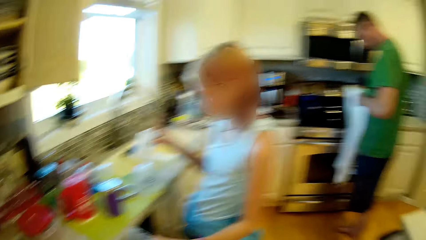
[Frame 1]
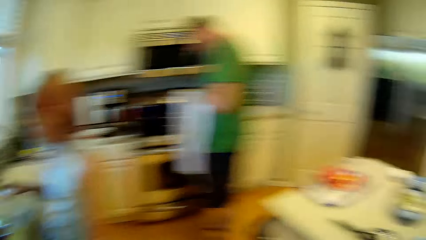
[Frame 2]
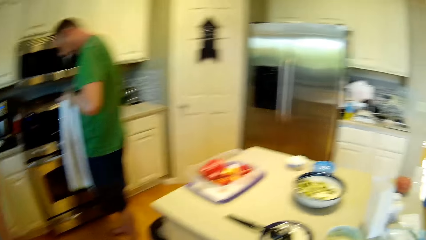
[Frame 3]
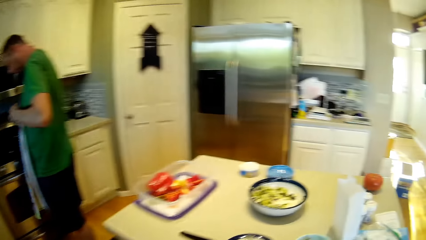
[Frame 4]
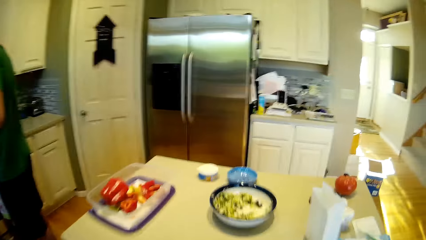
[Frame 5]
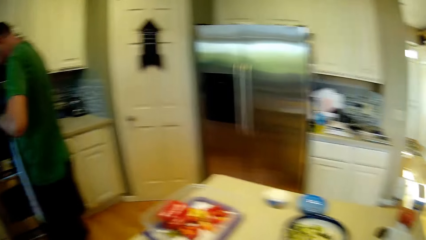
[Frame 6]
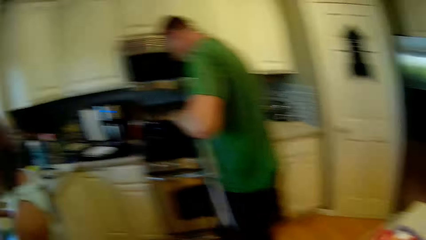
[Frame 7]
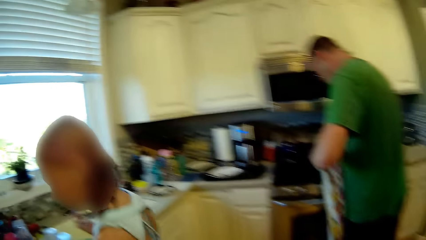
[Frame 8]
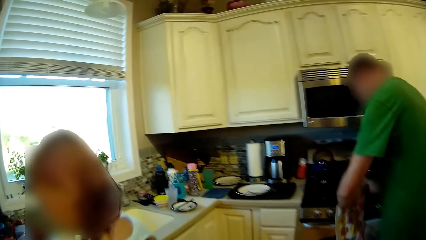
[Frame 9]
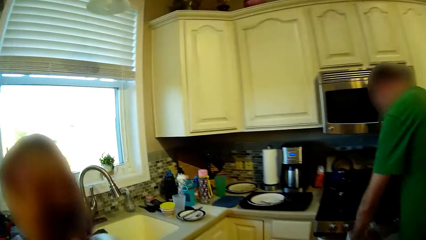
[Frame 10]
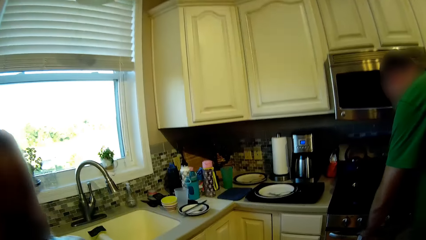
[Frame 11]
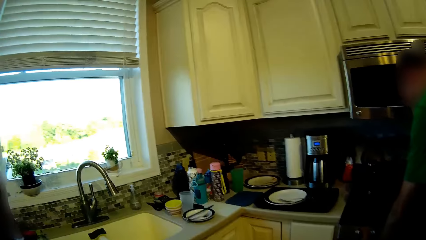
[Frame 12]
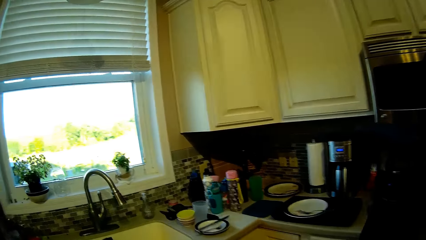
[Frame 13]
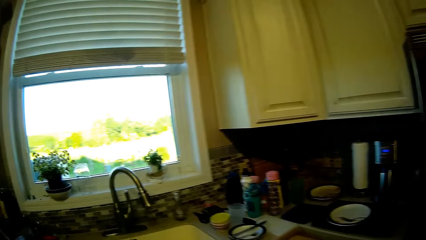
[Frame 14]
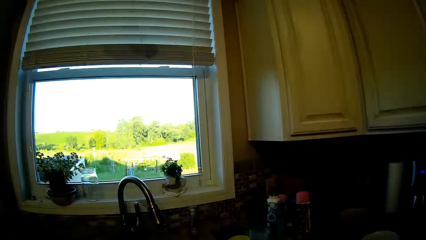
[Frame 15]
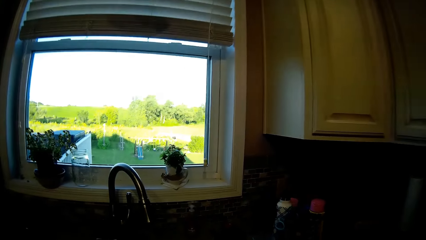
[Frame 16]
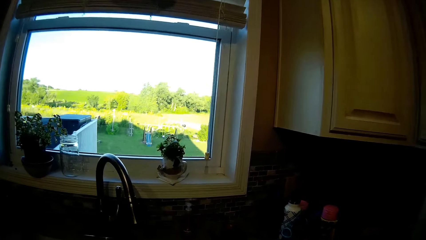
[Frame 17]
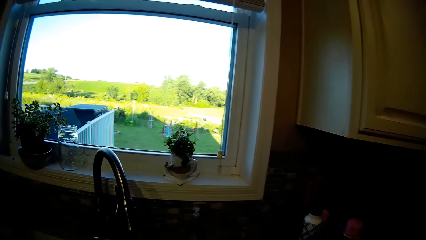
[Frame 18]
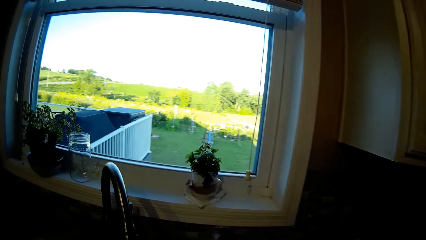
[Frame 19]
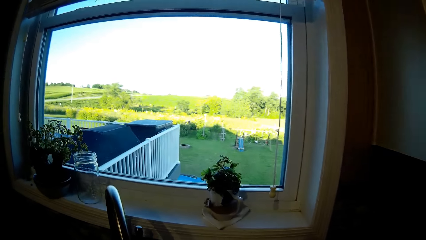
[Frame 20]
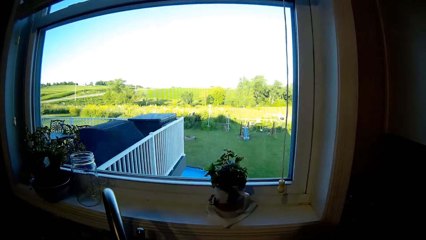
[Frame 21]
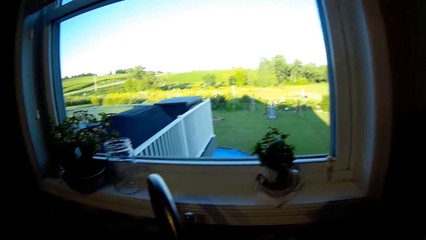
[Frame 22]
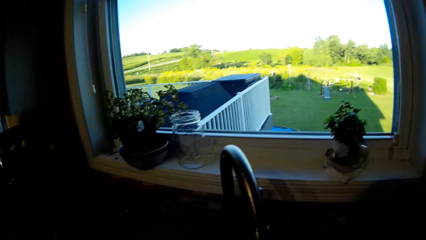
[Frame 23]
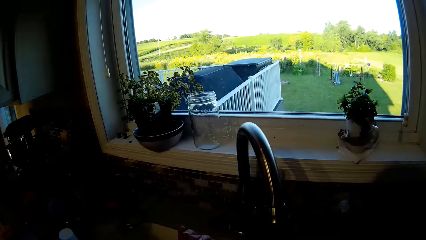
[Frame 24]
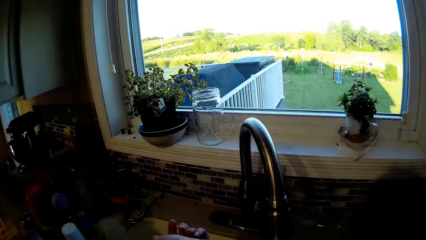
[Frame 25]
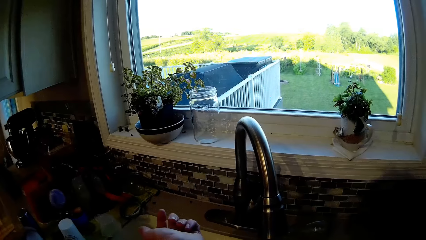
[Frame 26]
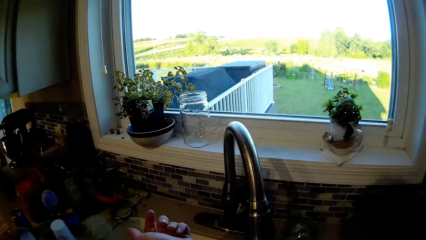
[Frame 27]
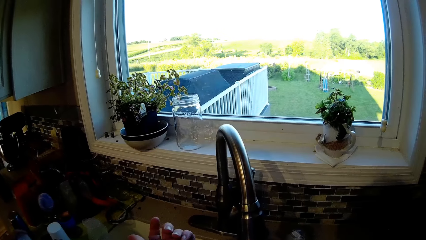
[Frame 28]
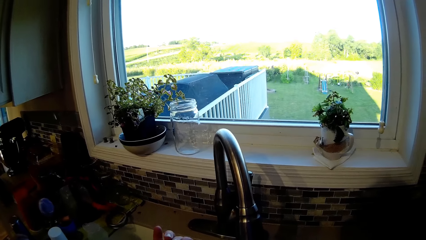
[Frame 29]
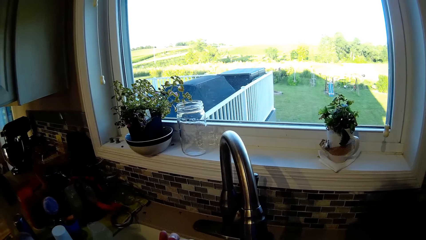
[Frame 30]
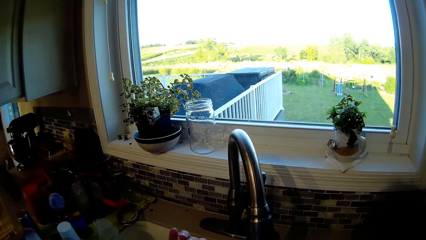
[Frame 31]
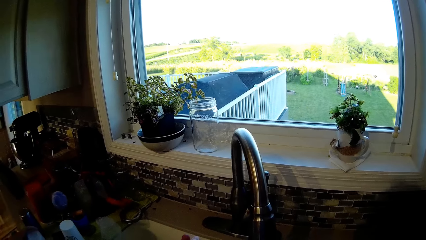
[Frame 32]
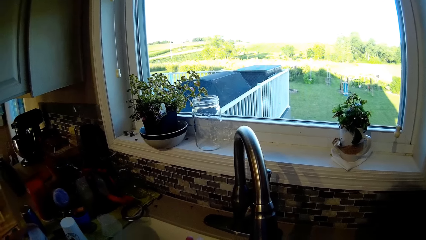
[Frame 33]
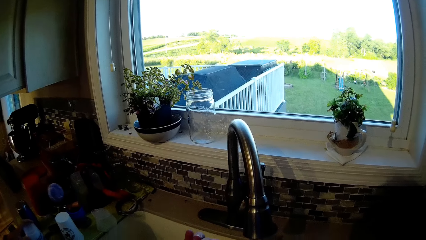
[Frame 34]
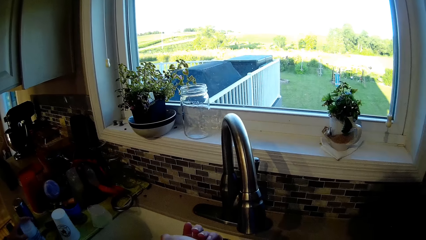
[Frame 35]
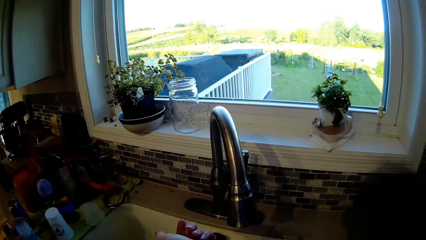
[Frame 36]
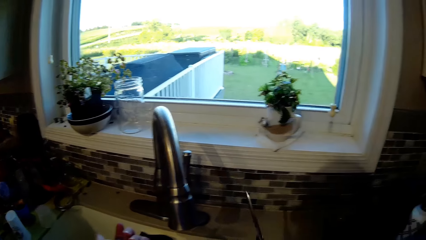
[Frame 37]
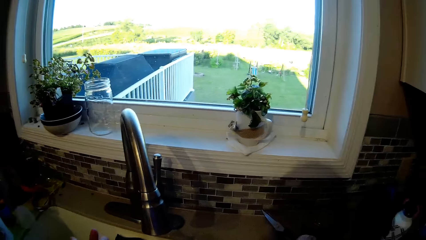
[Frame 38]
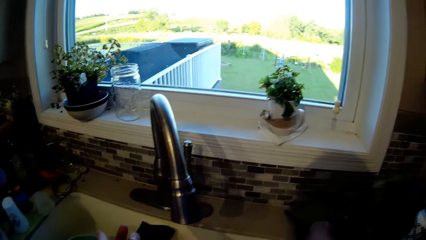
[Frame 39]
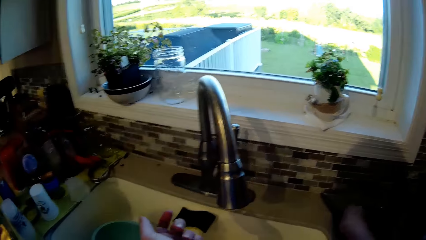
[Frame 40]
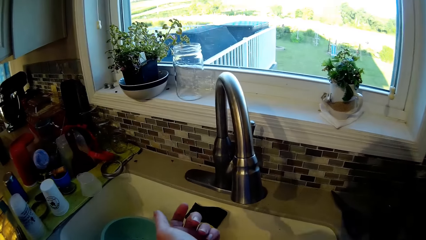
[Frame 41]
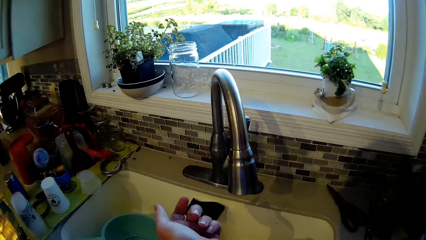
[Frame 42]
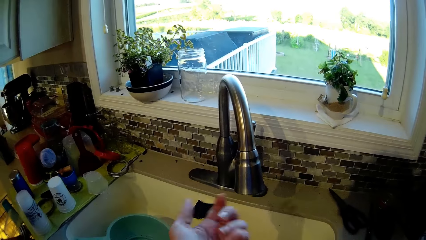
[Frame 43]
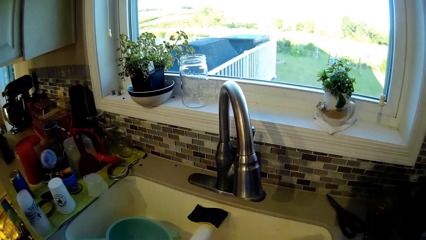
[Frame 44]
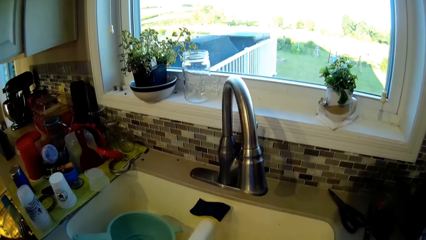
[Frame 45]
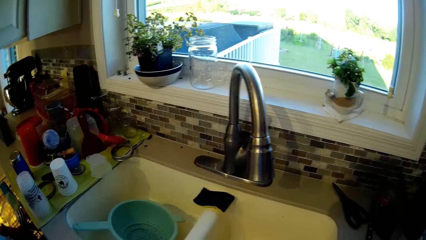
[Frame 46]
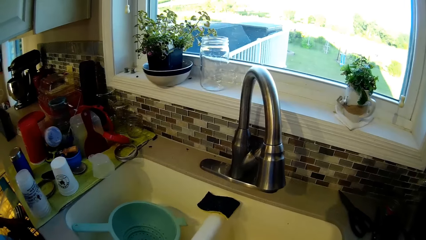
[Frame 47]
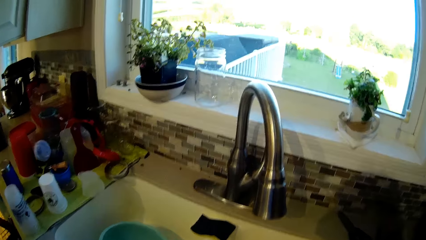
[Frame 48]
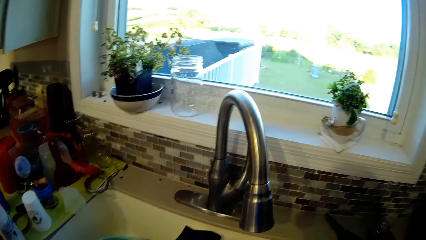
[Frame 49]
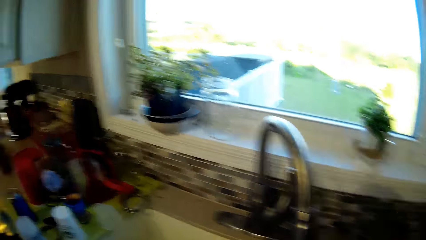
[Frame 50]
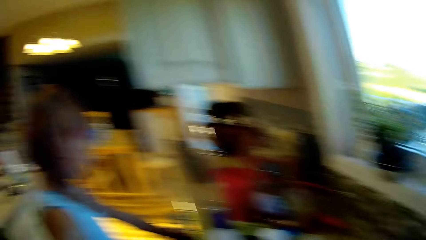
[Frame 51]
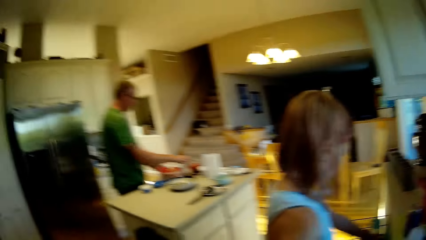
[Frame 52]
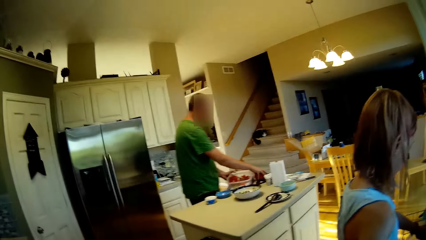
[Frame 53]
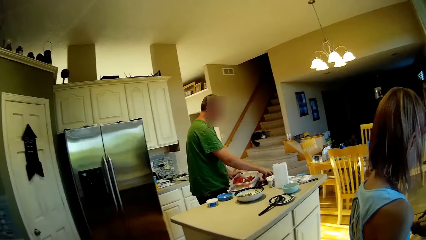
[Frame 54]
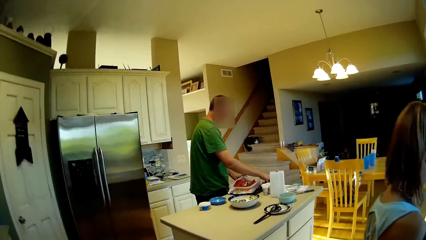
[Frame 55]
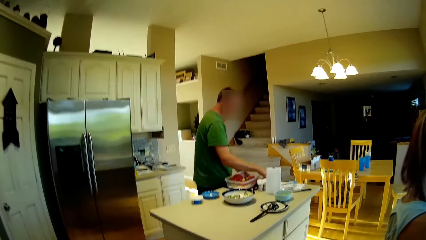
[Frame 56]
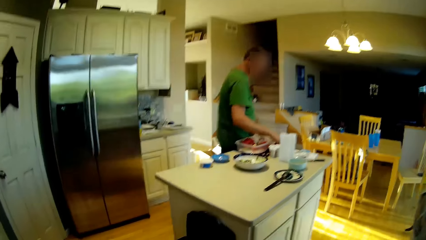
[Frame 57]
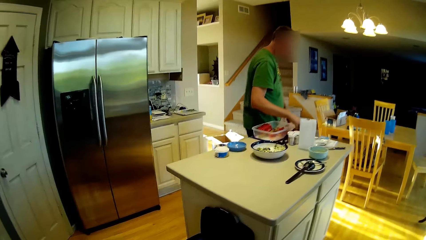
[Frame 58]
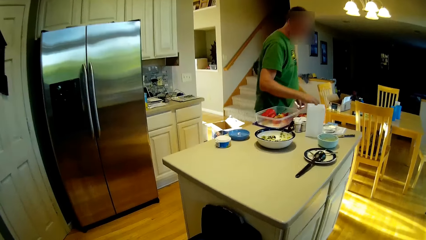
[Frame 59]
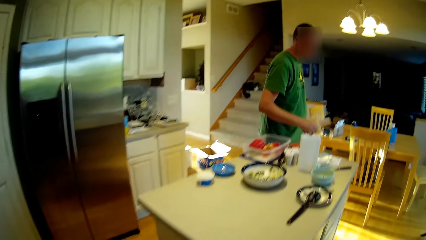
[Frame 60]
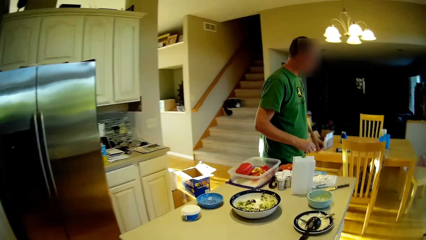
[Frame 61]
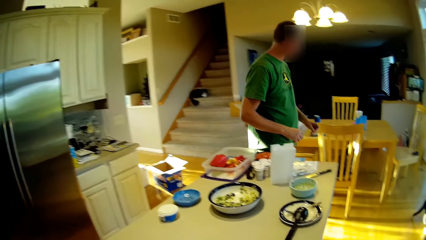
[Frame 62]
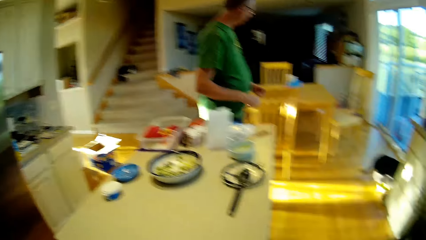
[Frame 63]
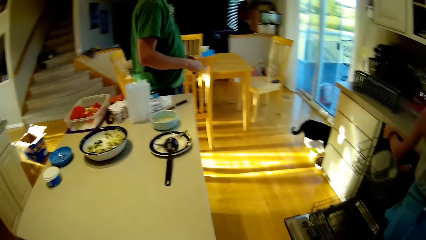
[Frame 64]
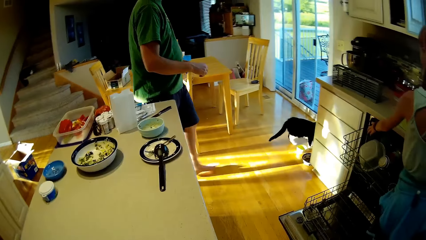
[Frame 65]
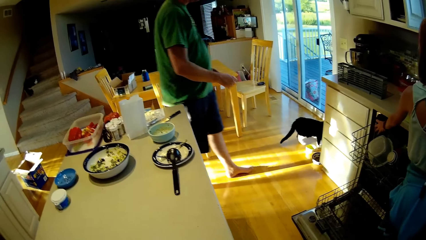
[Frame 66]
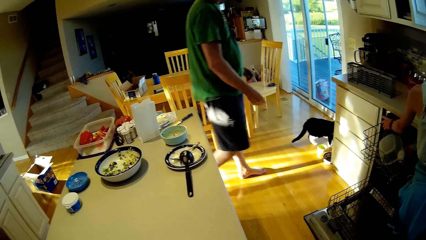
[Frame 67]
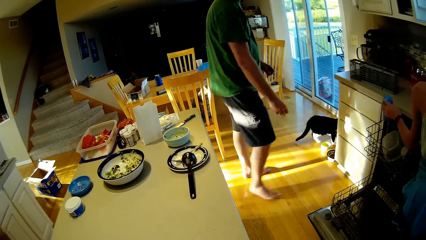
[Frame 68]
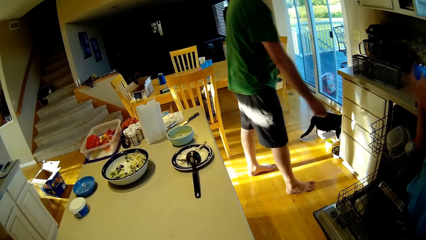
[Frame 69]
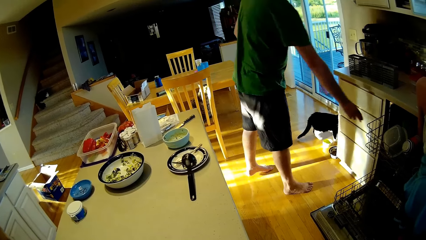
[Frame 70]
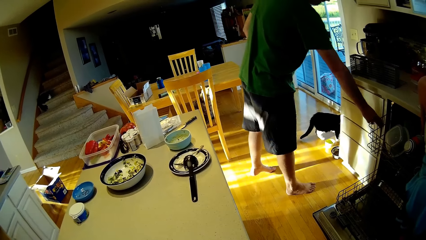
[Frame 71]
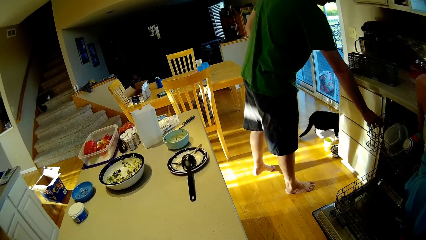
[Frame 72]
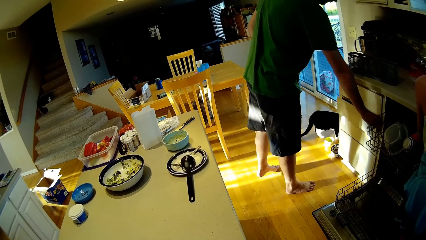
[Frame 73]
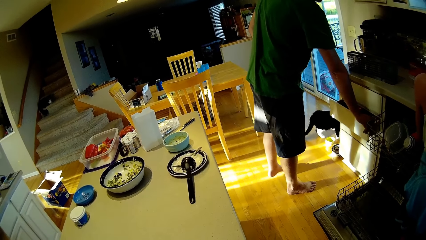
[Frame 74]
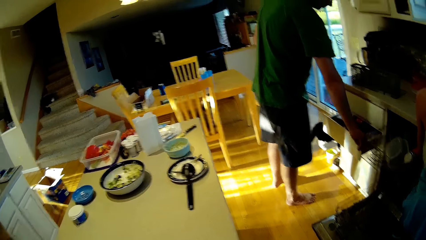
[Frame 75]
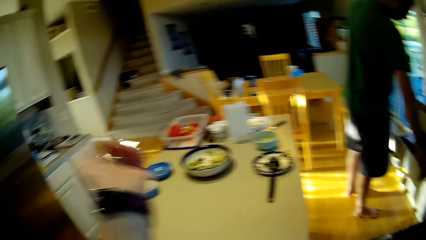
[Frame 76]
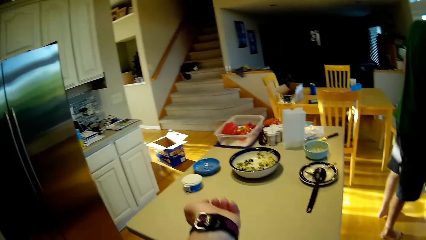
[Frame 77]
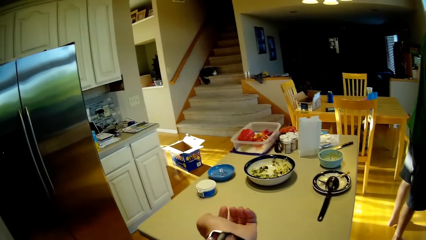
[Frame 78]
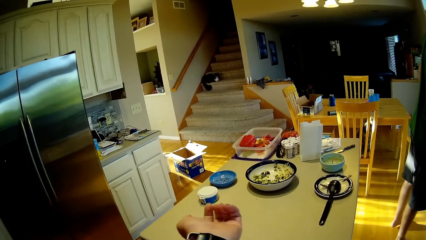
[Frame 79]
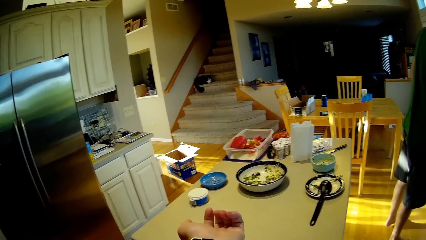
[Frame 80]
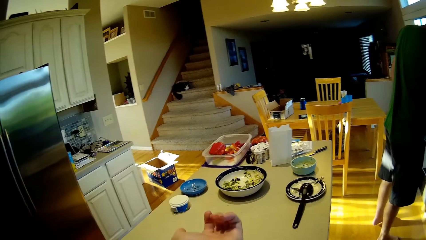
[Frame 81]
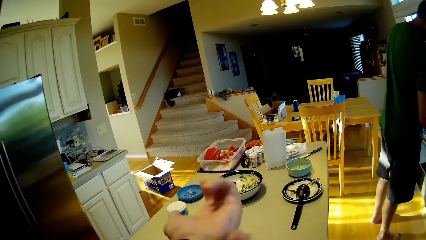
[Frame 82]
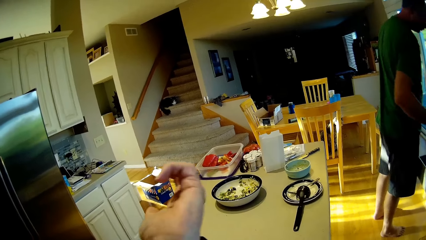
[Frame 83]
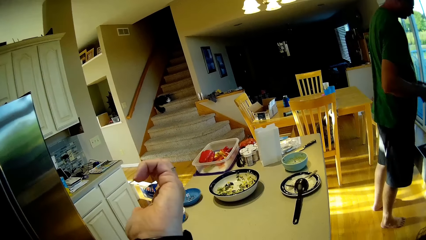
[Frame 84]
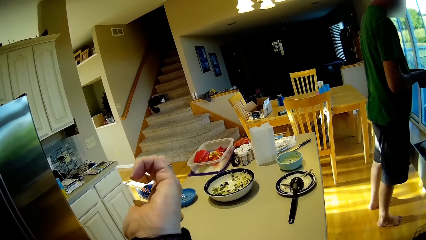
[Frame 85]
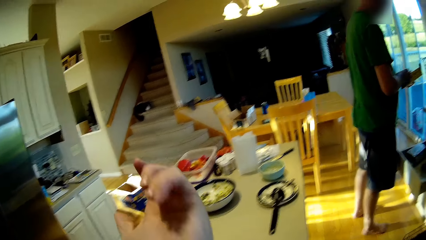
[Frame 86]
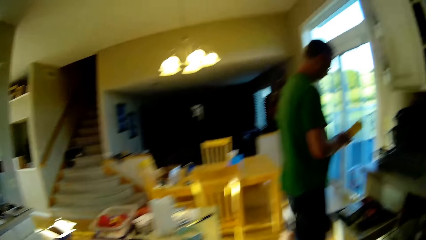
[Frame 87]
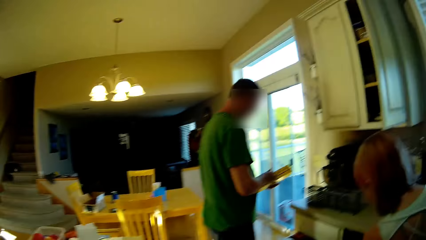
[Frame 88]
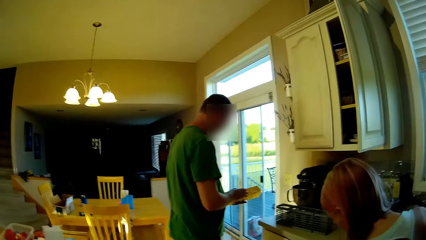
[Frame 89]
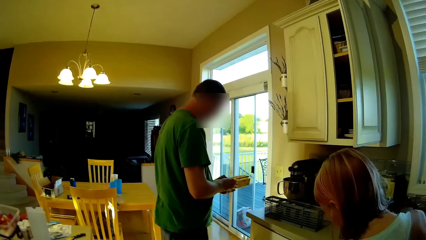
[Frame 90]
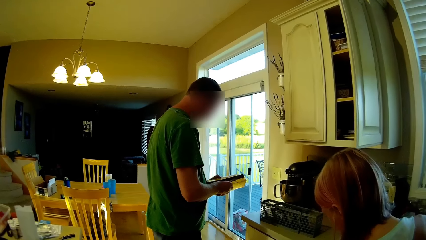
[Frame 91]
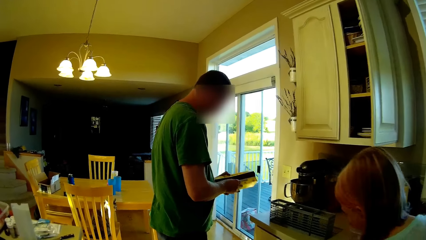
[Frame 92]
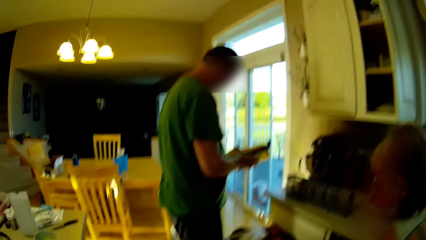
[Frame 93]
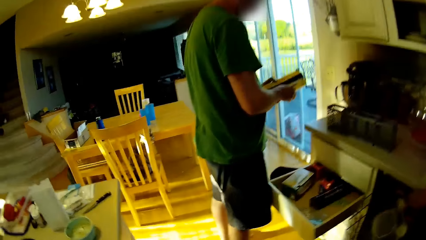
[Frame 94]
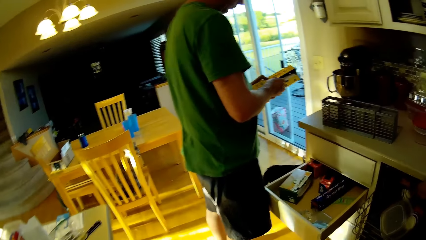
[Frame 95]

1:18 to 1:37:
A person holds the towel. The camera wearer walks around. They look around. They place a knife on the countertop. They look around. They walk around. The person walks around. Another person walks around. The camera wearer looks around. The other person arranges the utensils. The first person pulls the drawer. The camera wearer stretches the hand. The first person picks up the cling film.
